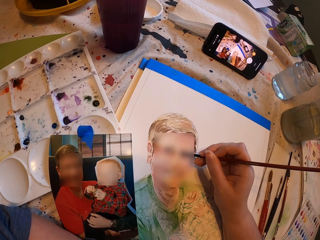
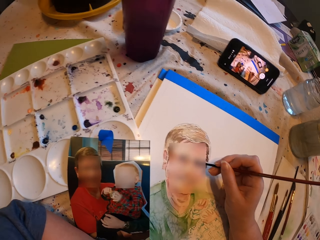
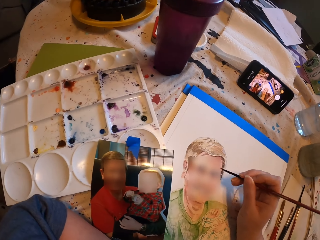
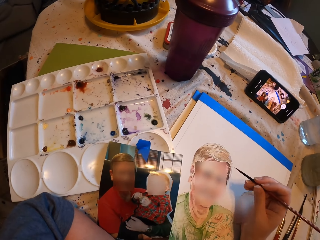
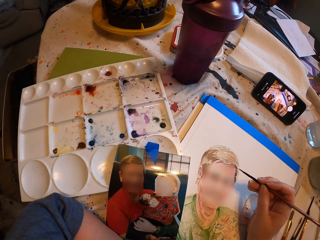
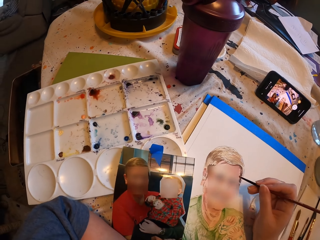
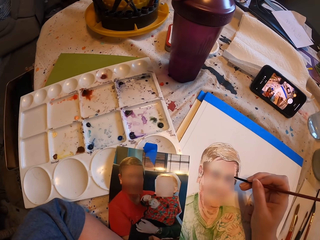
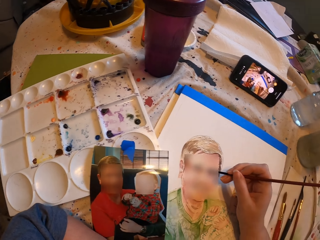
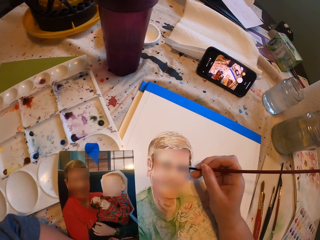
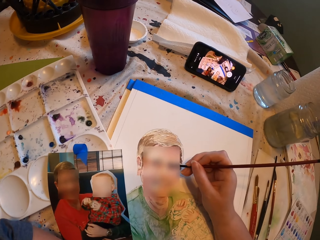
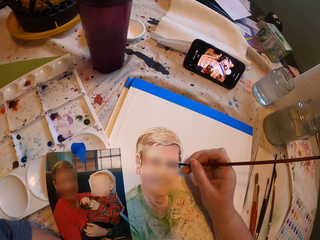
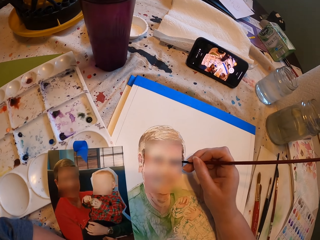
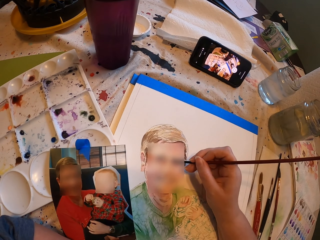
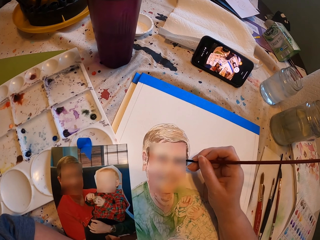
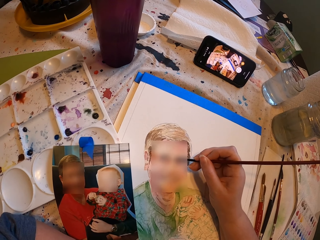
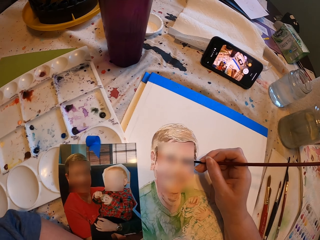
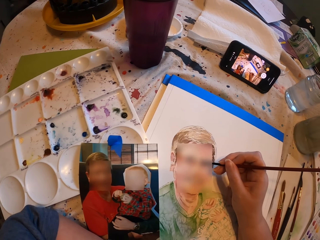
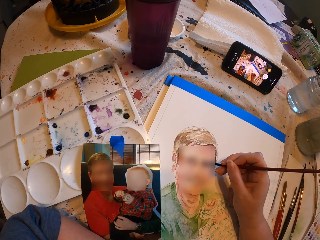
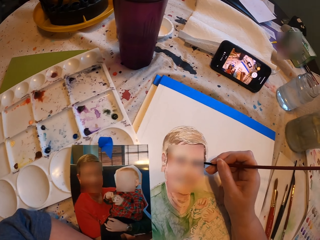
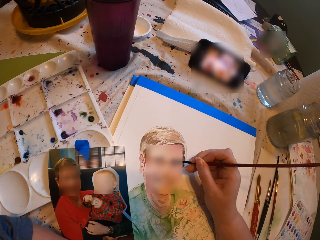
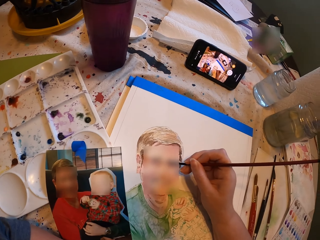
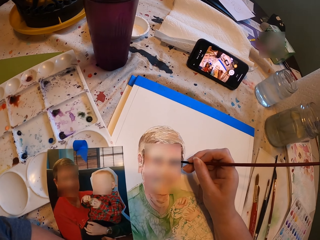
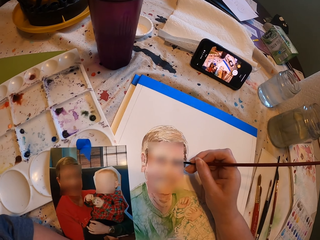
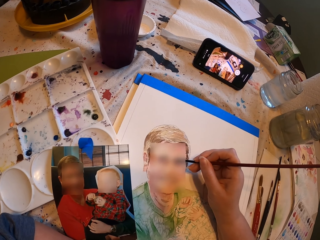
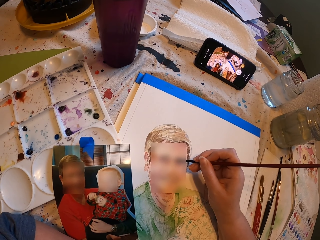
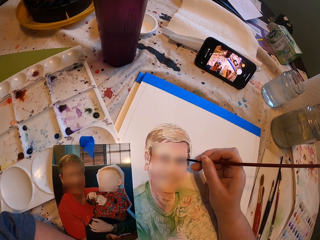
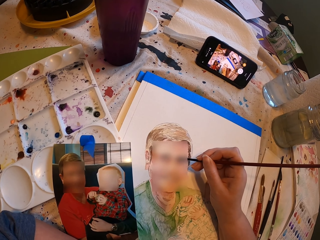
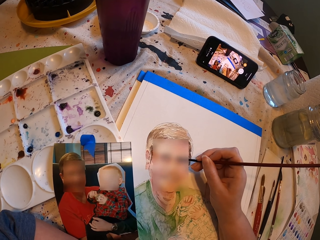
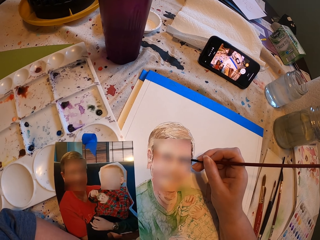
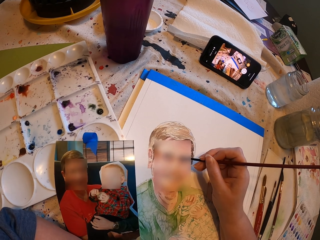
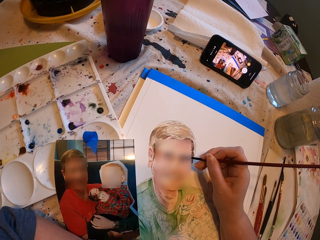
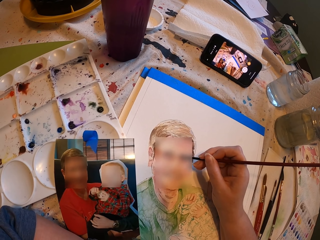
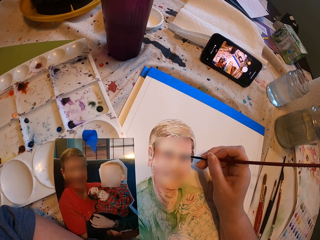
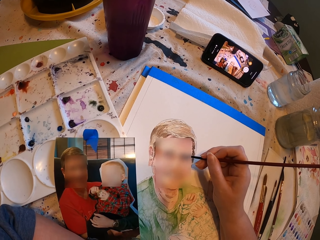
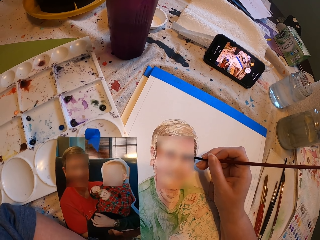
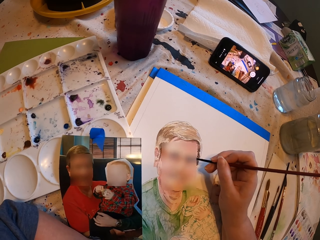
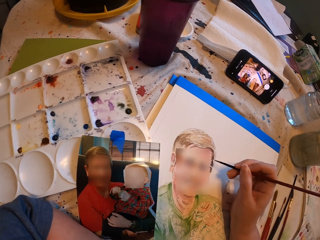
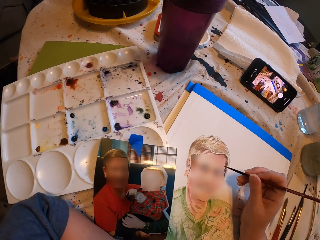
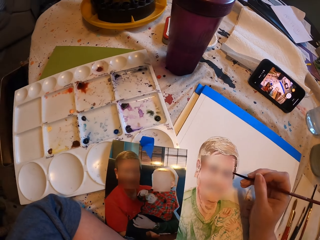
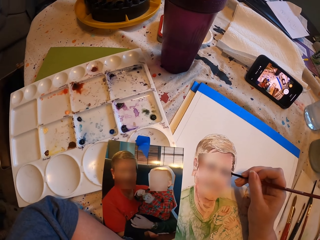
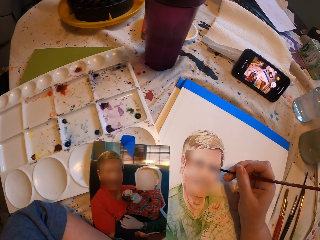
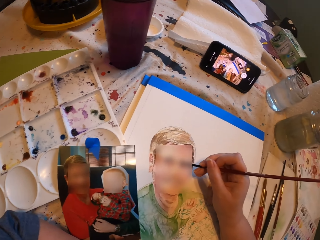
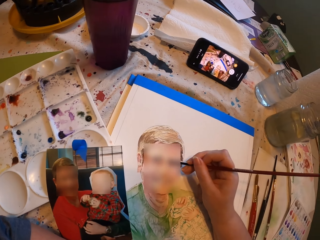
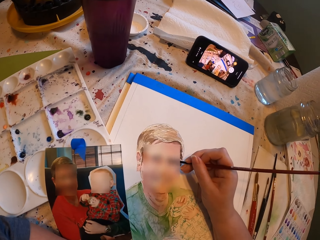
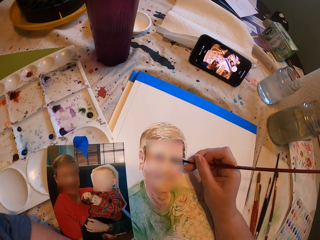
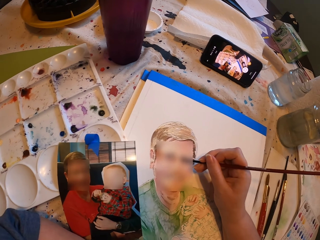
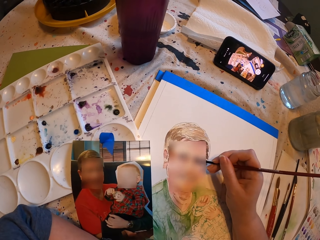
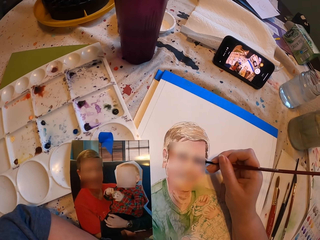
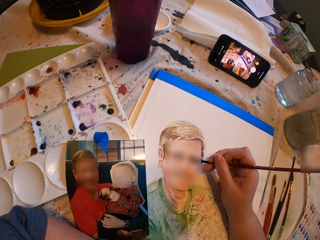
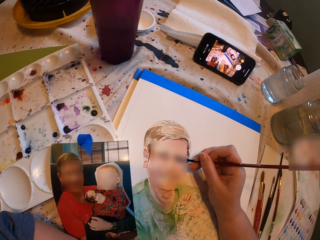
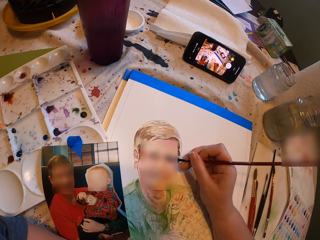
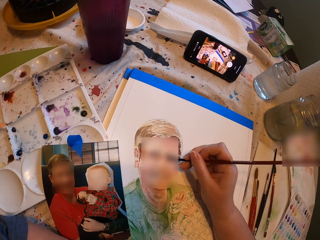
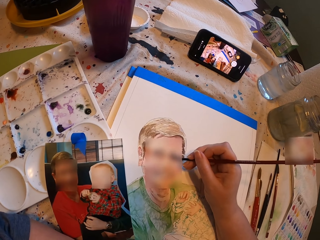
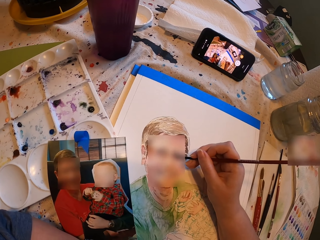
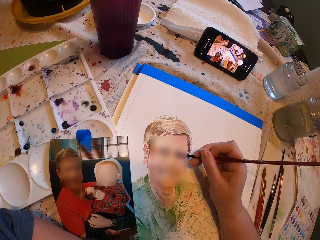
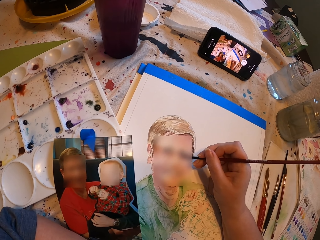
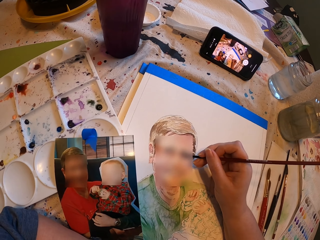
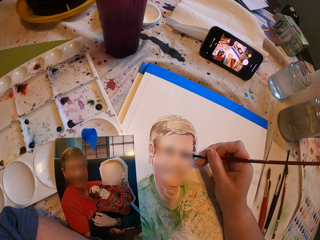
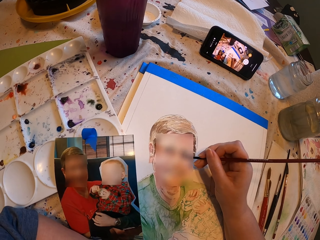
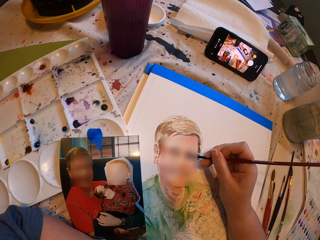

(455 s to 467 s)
The camera wearer looks at the picture and paints.

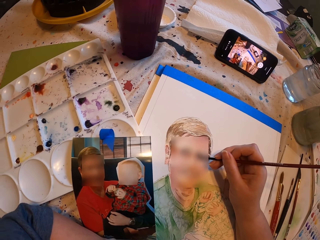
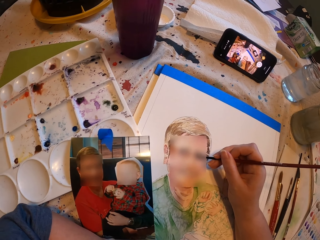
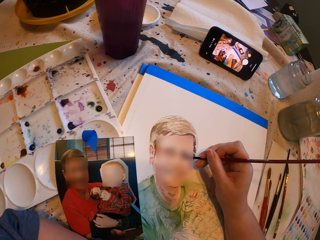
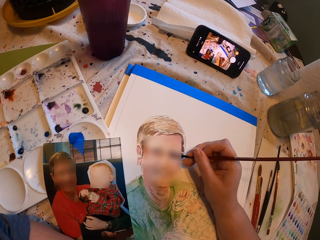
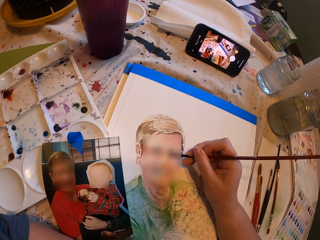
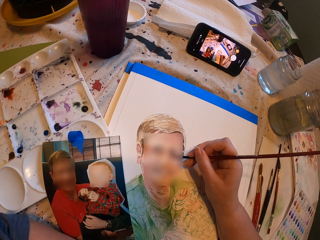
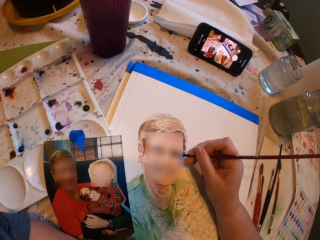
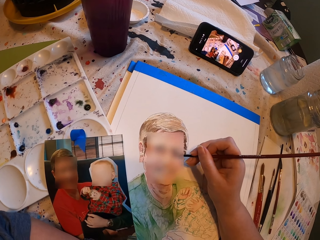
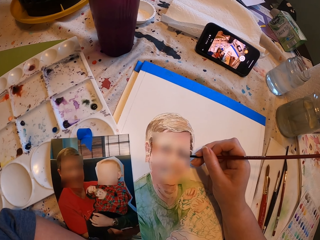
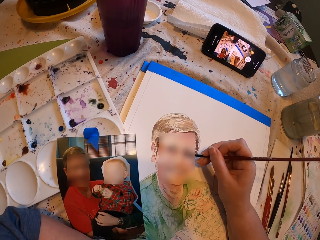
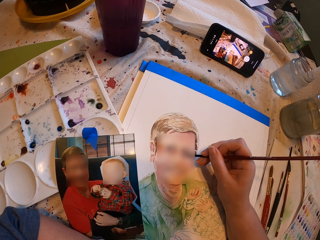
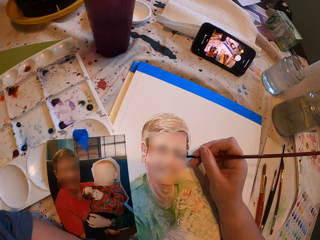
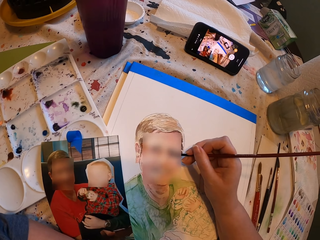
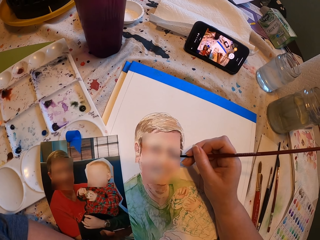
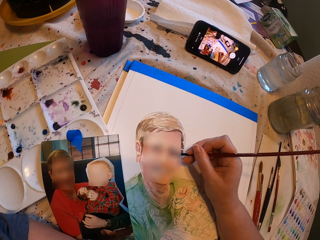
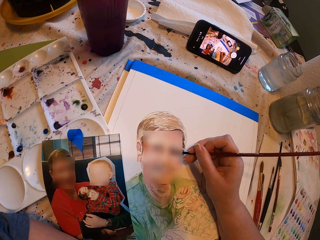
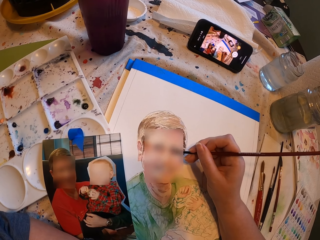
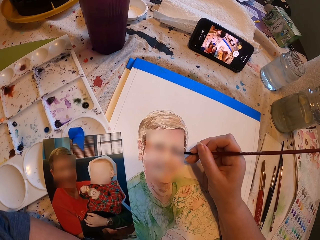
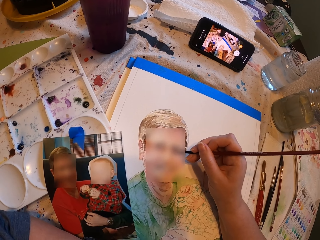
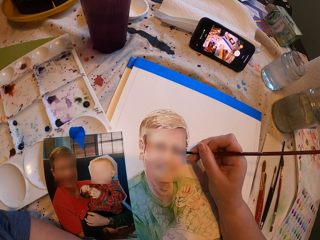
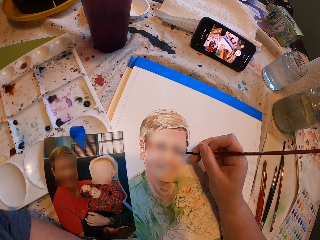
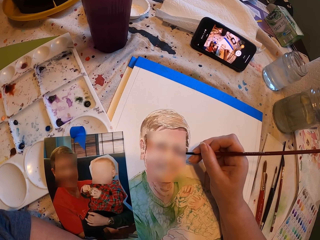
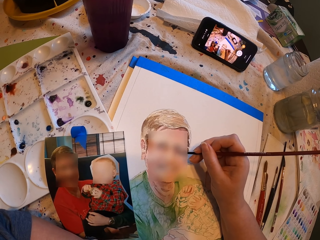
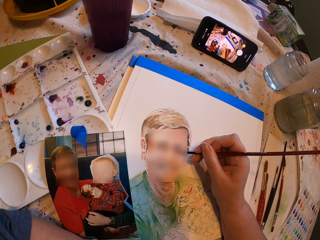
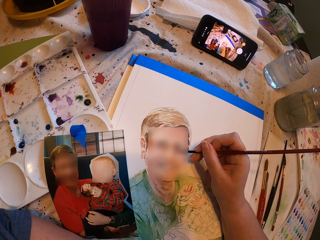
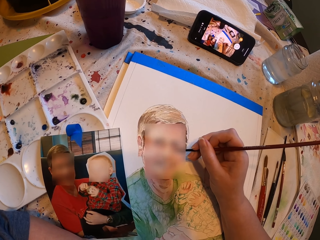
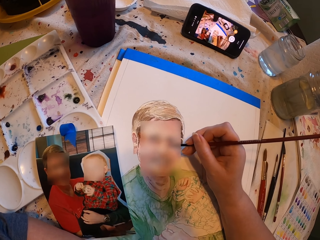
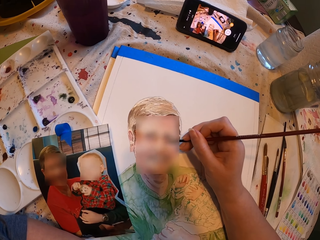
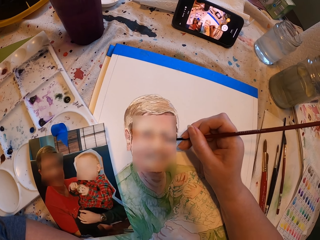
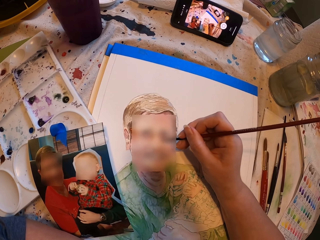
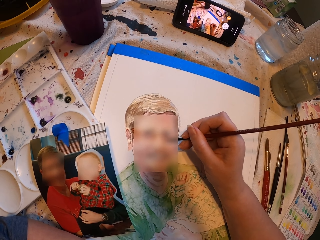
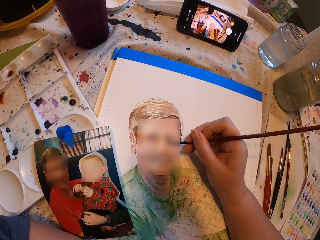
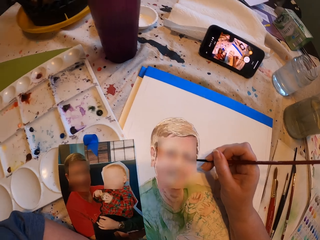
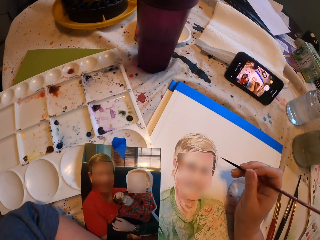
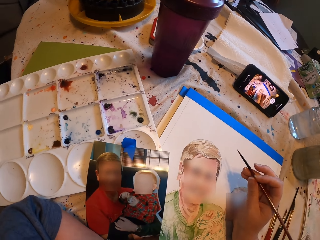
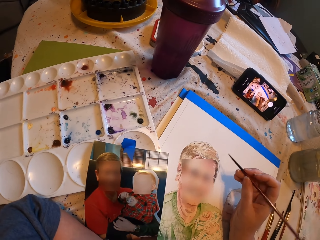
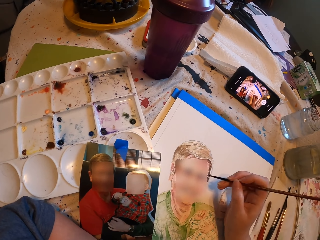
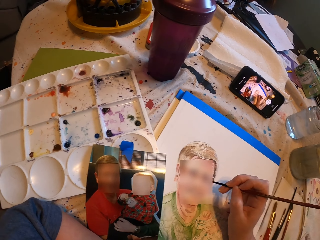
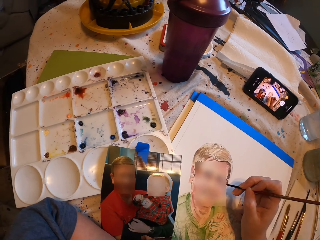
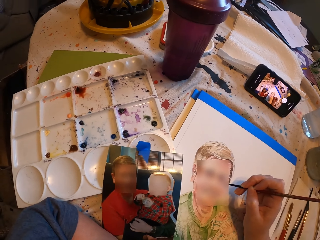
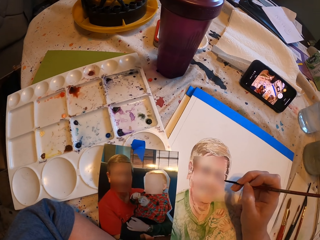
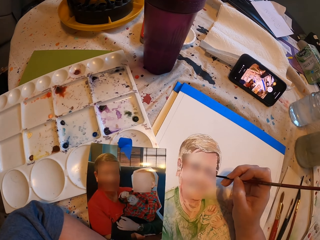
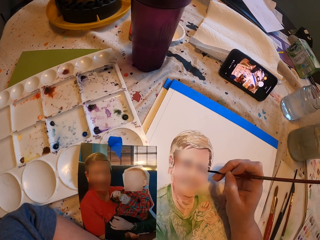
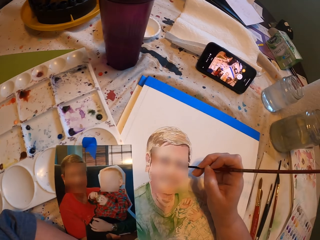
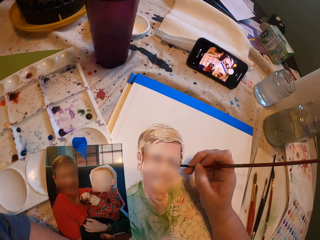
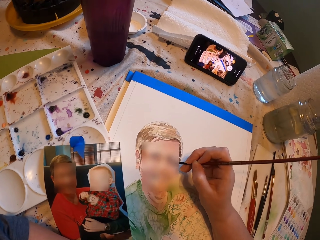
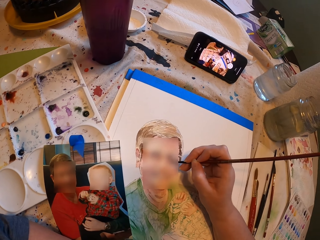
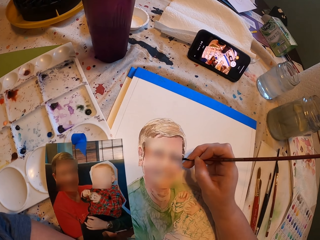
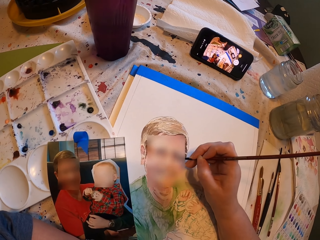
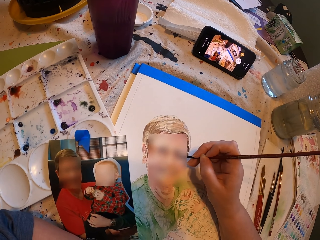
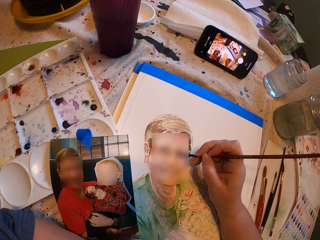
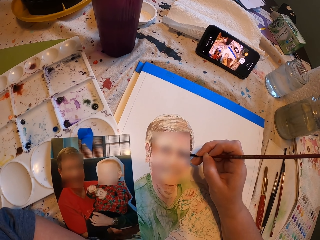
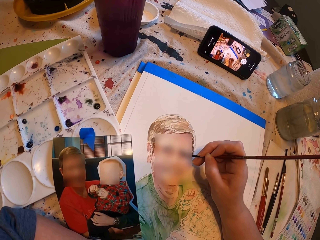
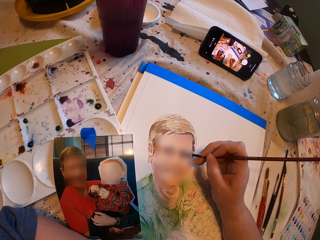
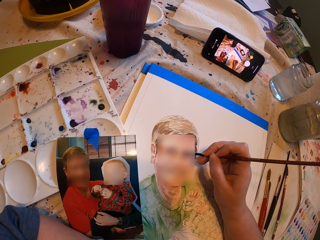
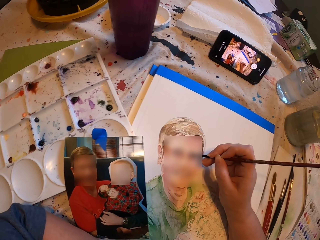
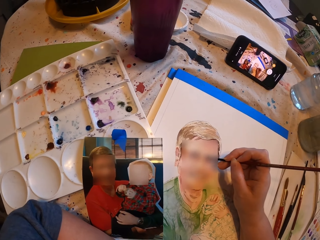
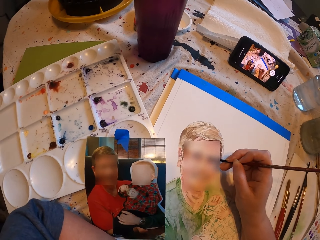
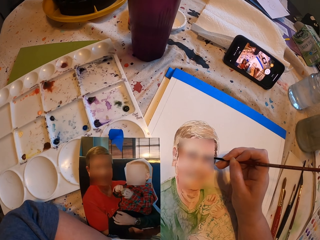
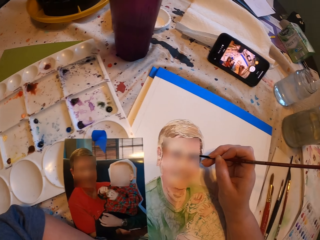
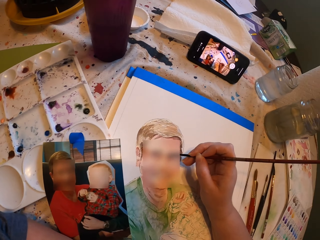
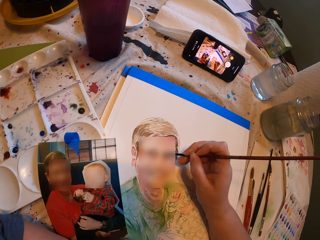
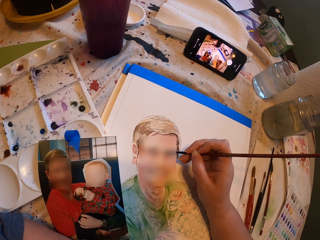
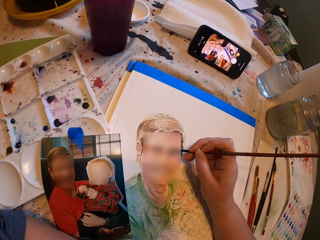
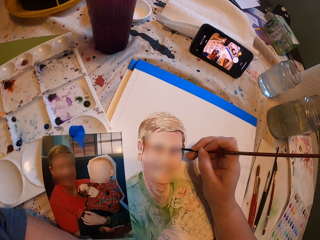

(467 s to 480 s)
The camera wearer looks at the picture and paints.
